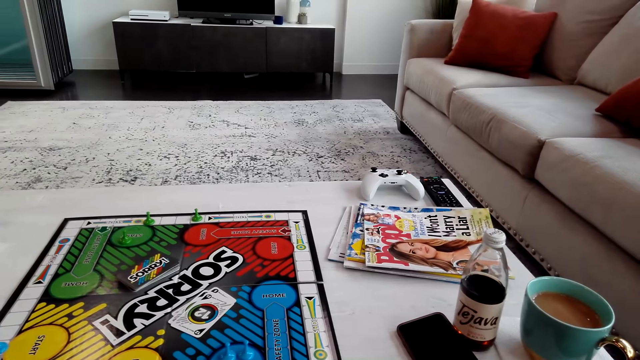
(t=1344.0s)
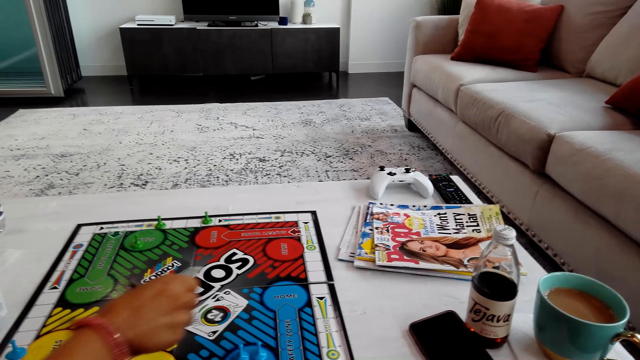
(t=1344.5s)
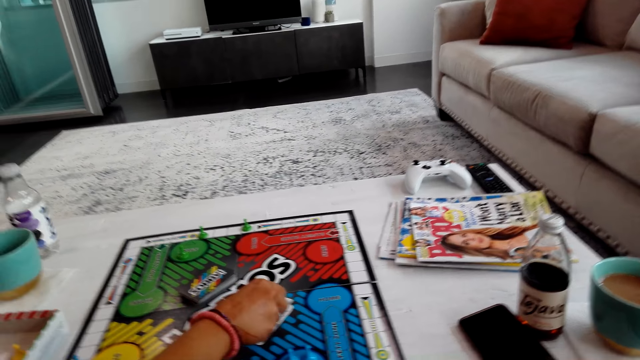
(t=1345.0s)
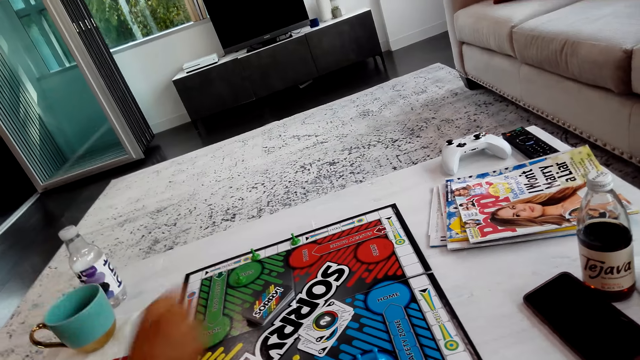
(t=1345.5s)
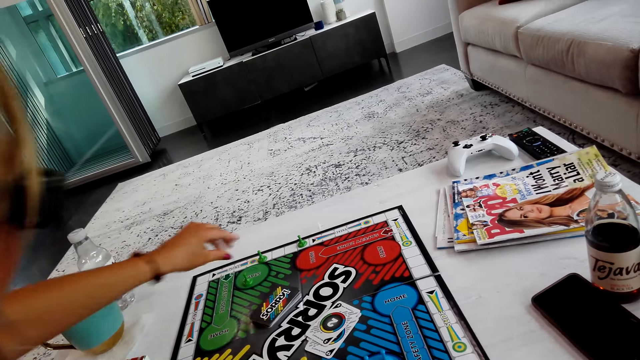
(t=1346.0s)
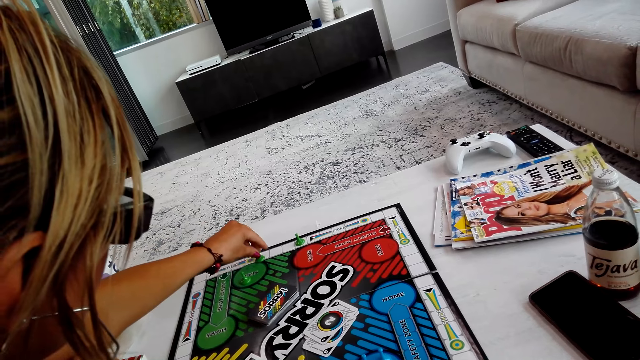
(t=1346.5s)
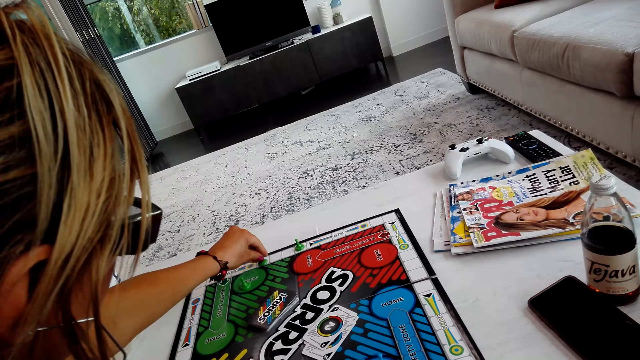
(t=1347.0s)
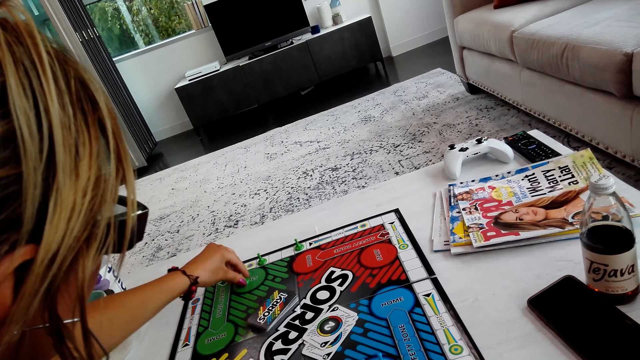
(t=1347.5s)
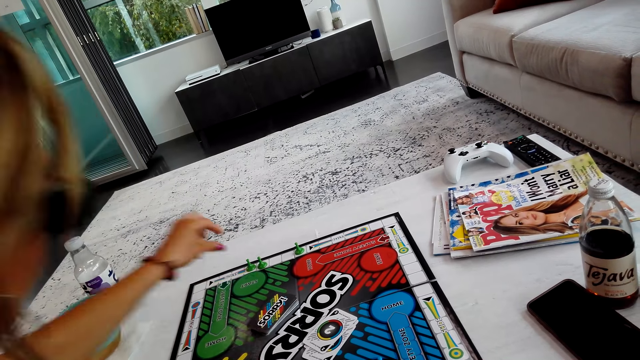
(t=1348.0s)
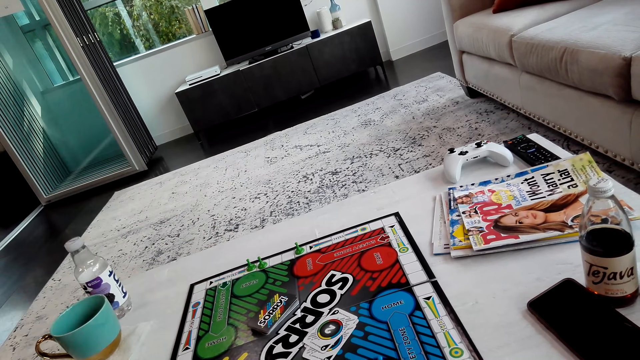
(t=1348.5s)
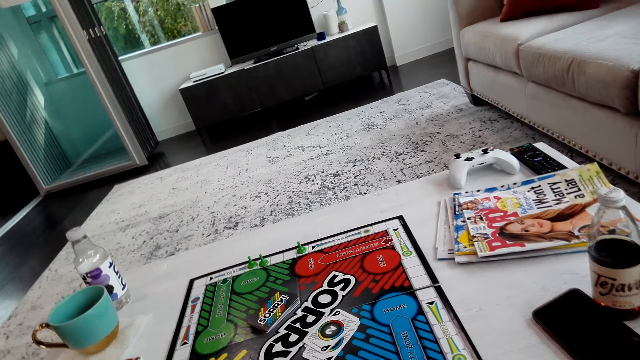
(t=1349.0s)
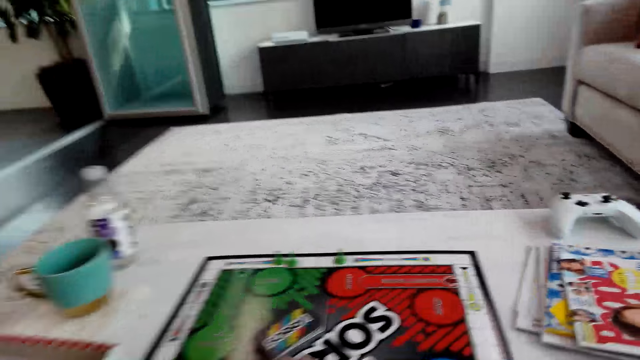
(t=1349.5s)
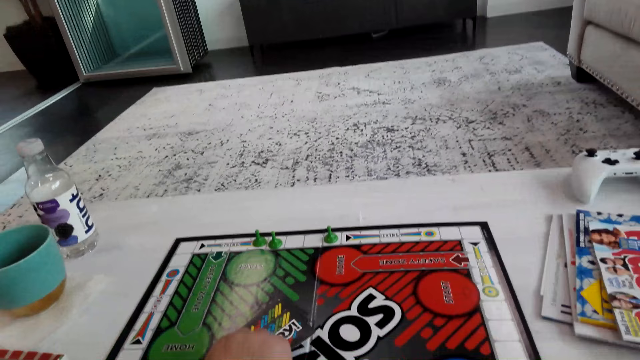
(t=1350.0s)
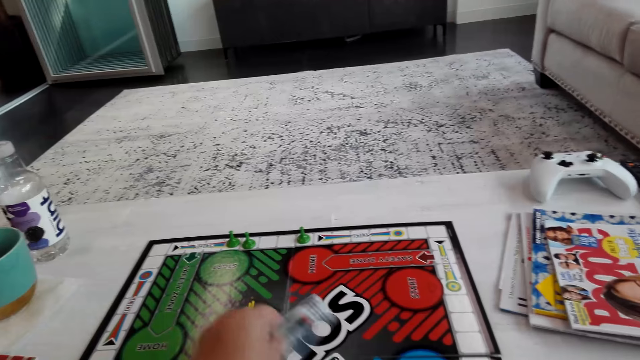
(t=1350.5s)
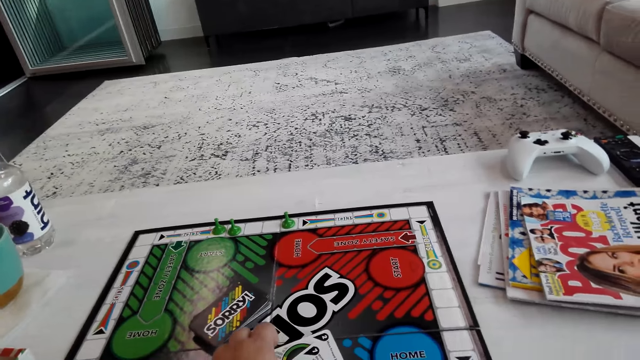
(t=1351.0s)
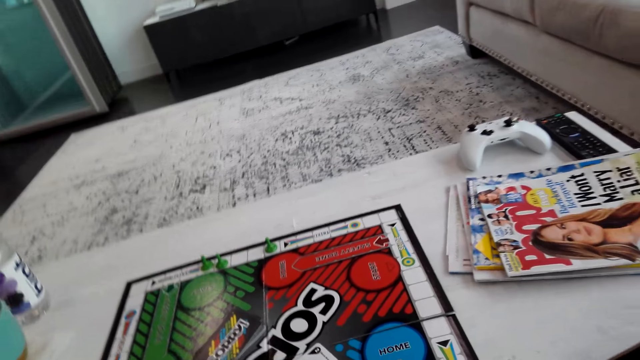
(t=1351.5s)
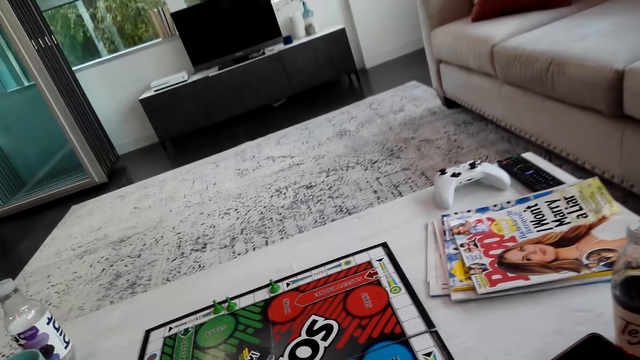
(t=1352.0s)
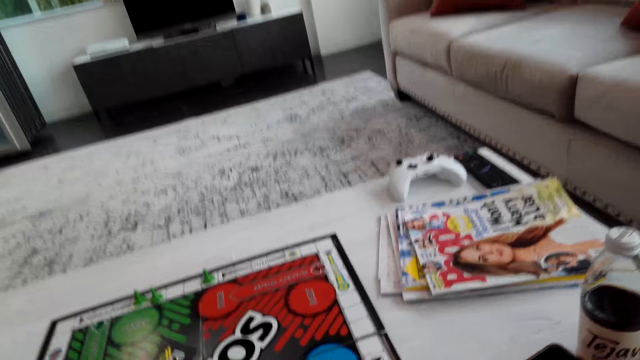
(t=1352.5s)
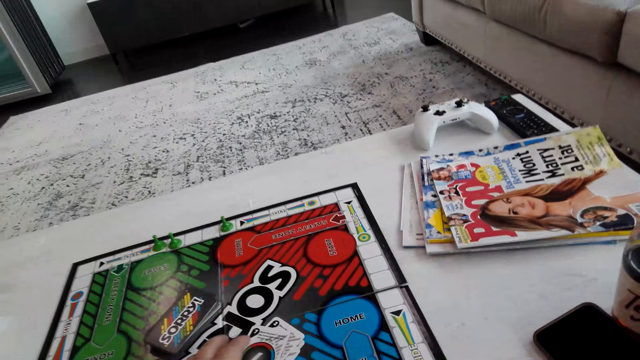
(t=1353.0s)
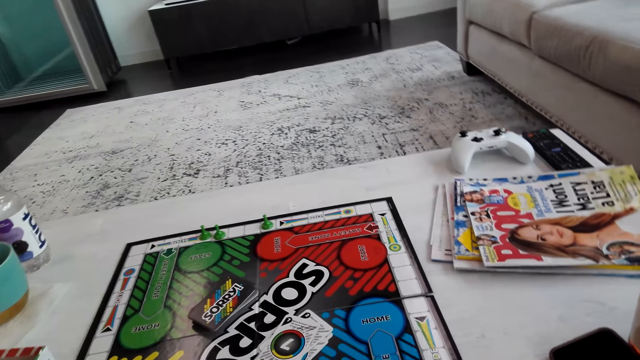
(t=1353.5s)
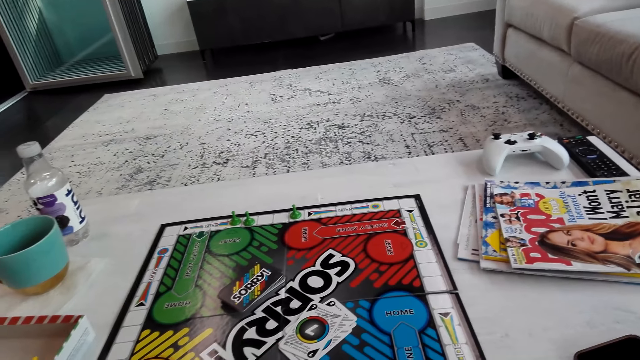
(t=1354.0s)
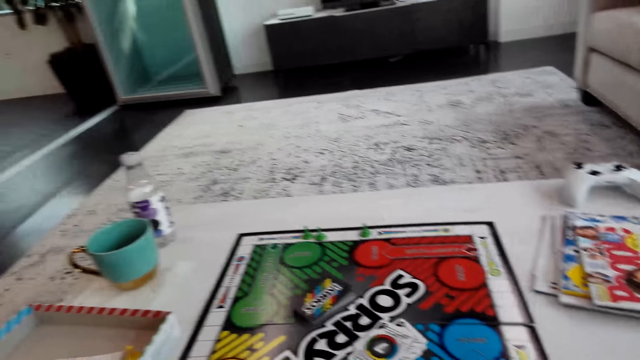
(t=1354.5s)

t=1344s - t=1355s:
A lady puts the card on the board. She moves a pawn on the board. She plays the board game. The camera wearer picks a card on the board. They turn the card. They put the card on the board.

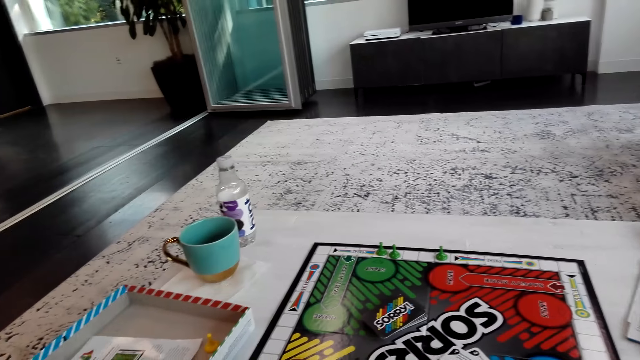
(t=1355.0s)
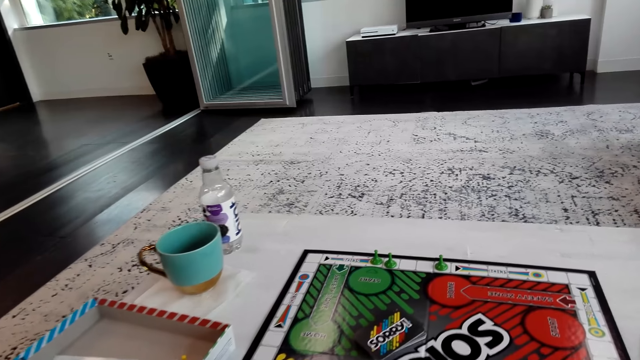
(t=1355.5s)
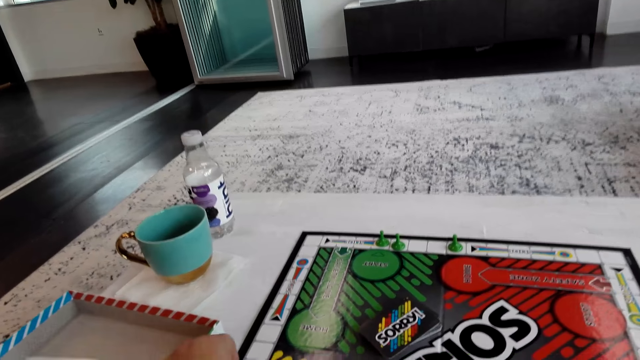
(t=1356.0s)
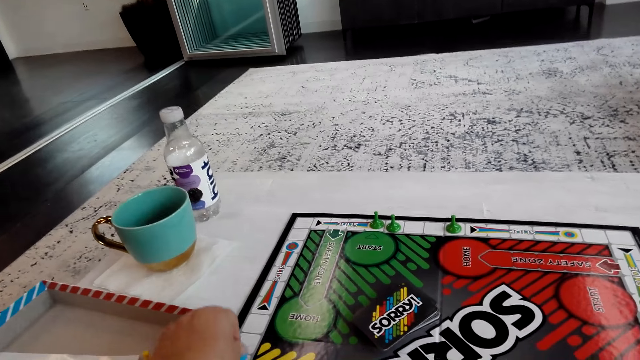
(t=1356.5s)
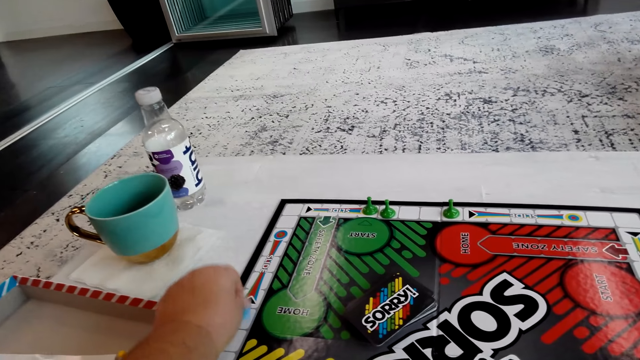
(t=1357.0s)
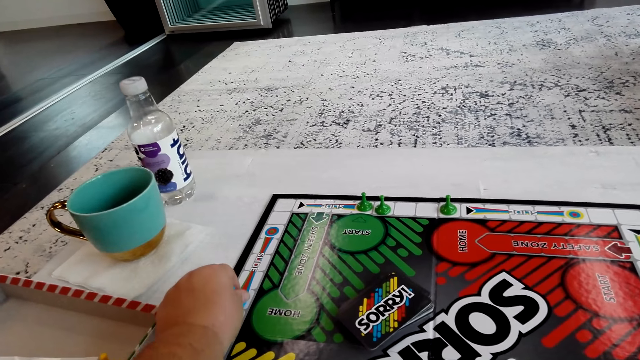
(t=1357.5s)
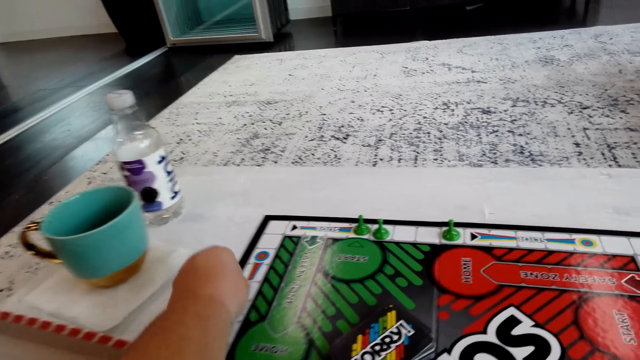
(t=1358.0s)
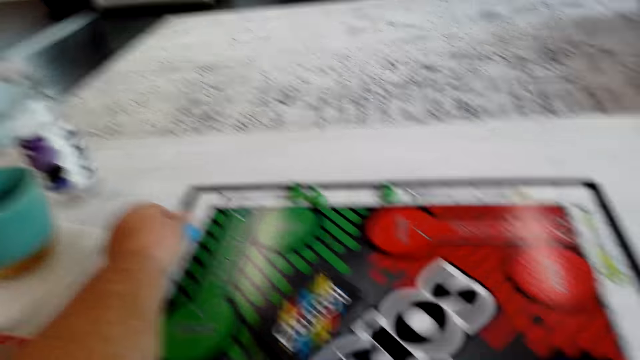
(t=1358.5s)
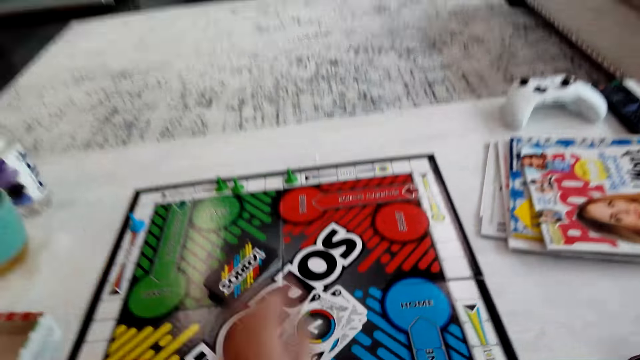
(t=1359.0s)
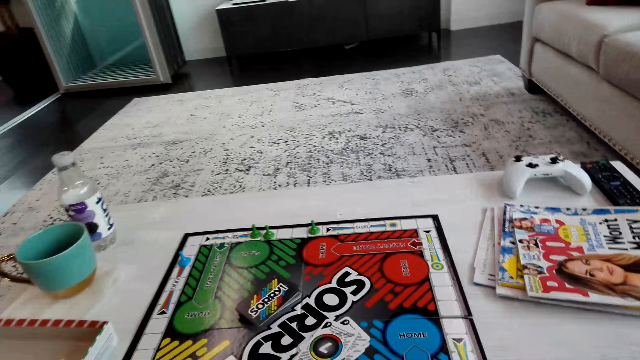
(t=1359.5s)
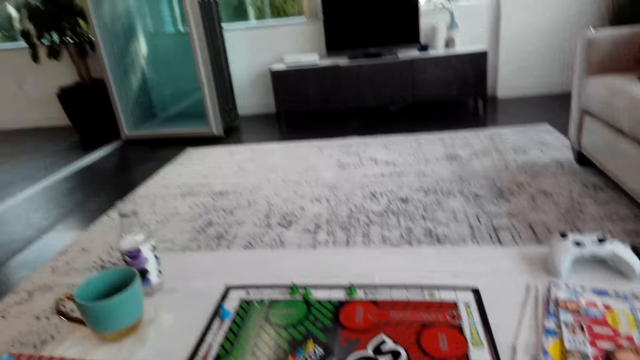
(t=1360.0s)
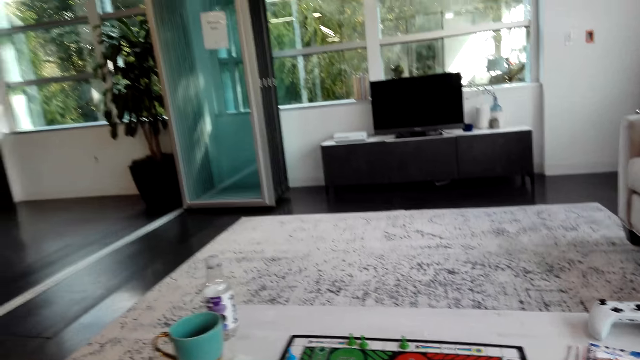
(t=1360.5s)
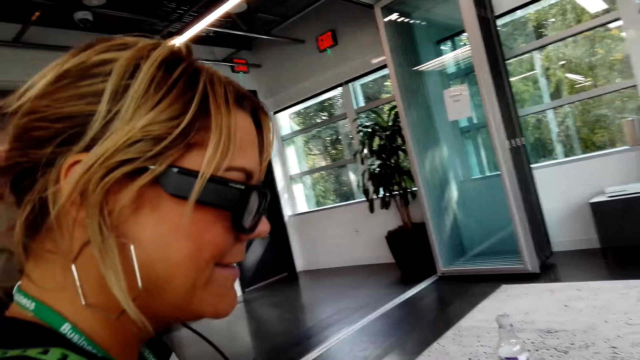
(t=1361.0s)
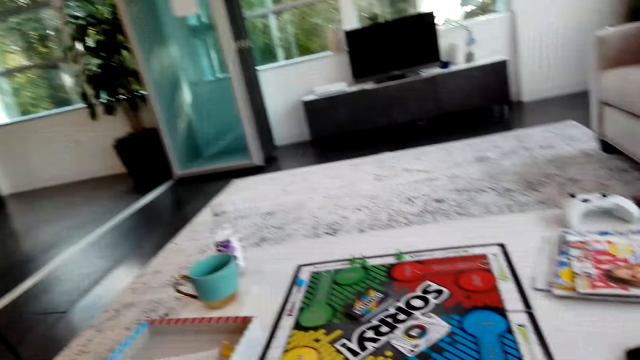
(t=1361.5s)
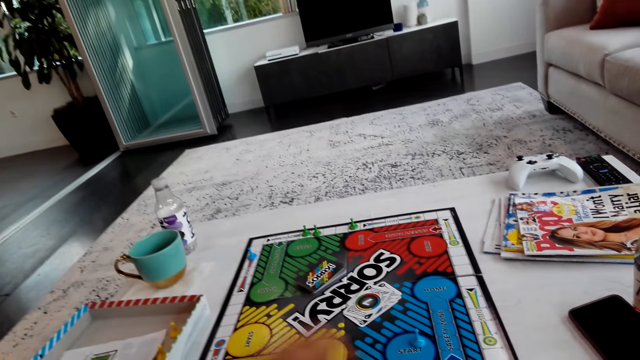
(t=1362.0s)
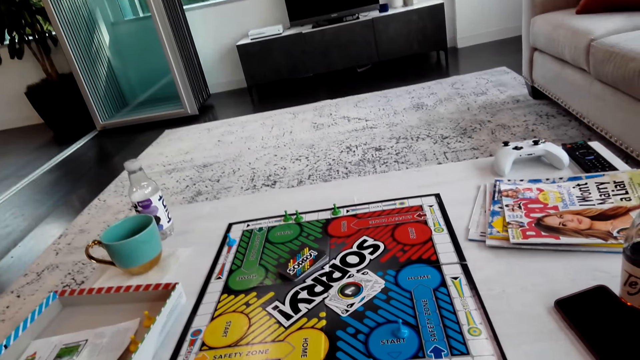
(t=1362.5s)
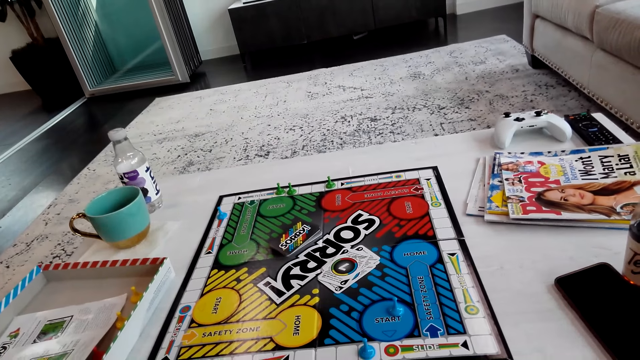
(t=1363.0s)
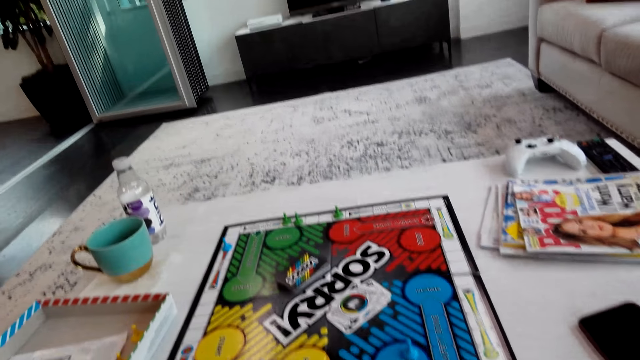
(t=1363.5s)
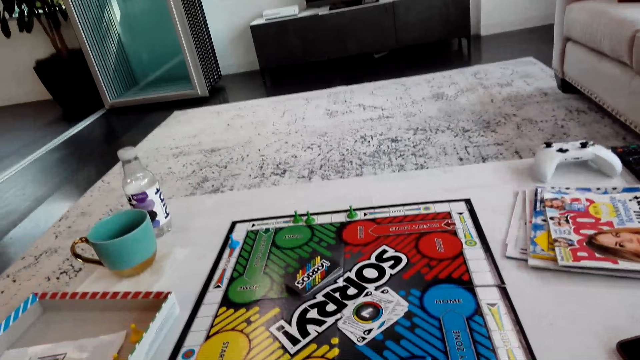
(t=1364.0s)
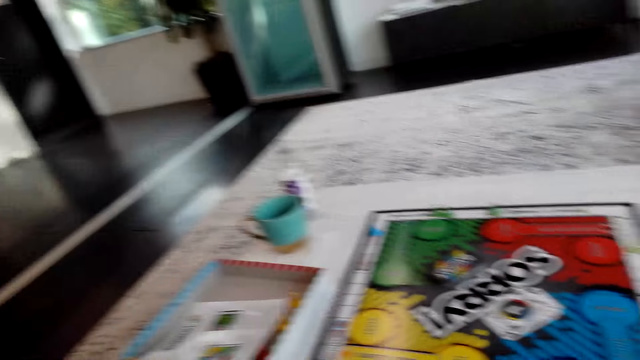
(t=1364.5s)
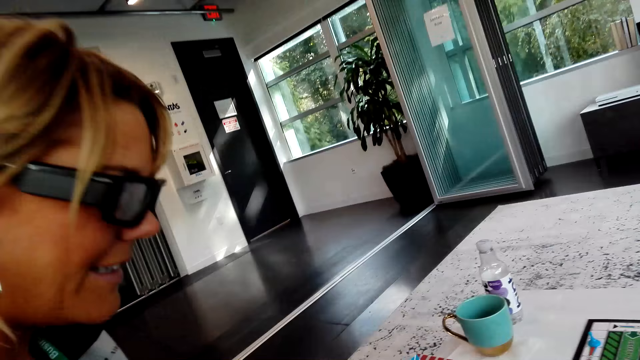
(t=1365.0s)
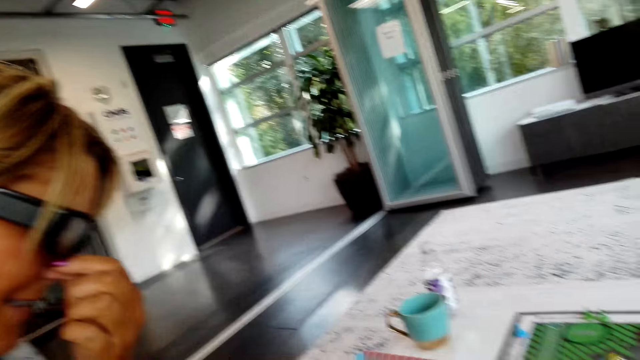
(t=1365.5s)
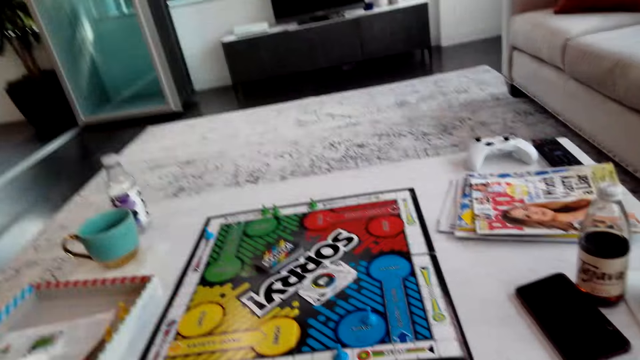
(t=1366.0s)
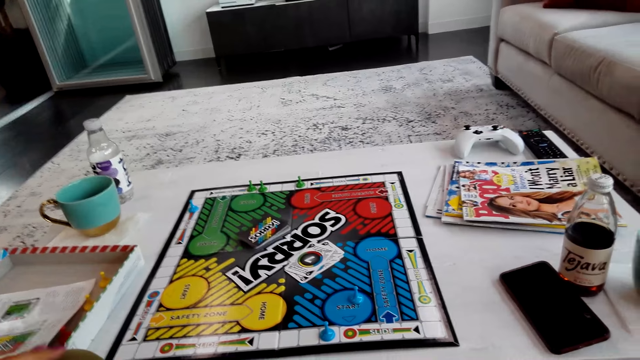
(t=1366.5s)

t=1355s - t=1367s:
The camera wearer plays the board game. They move a pawn on the board. A lady interacts with the camera wearer. The lady touches the nose.
